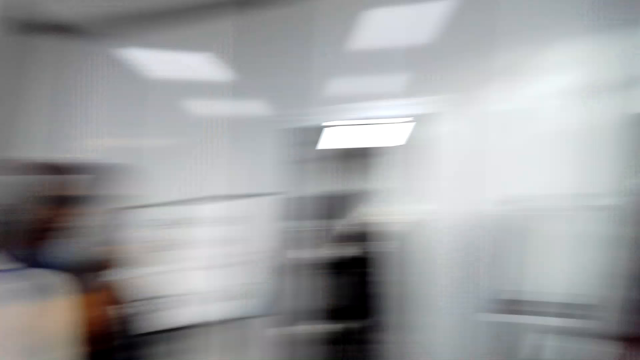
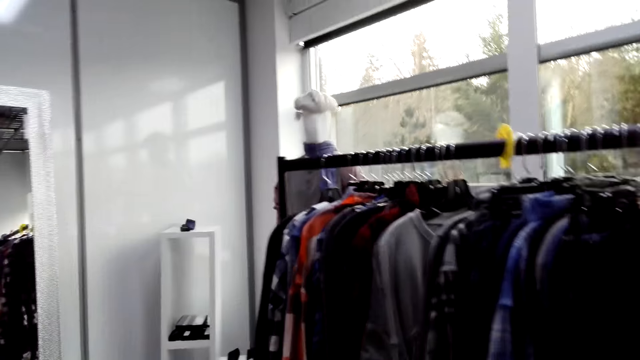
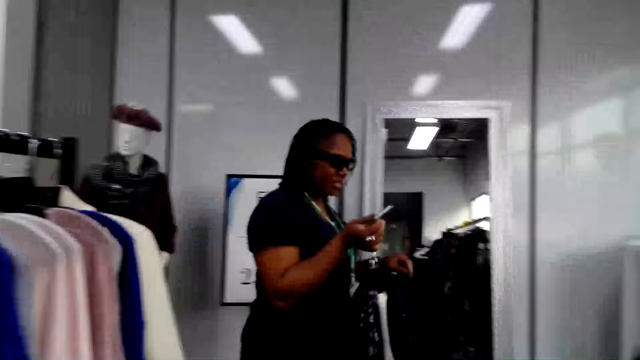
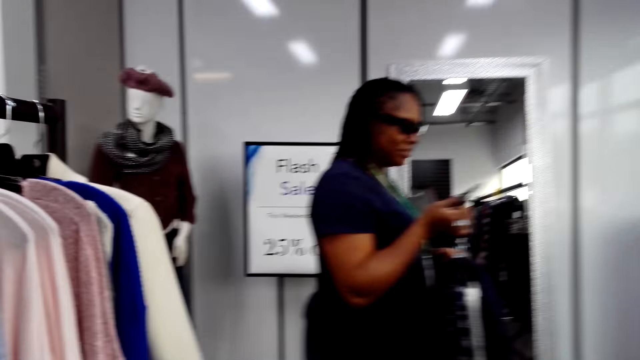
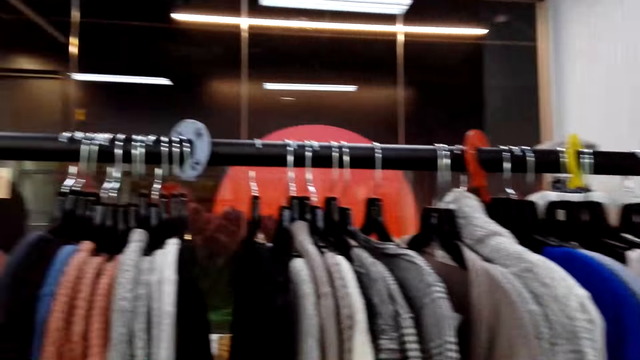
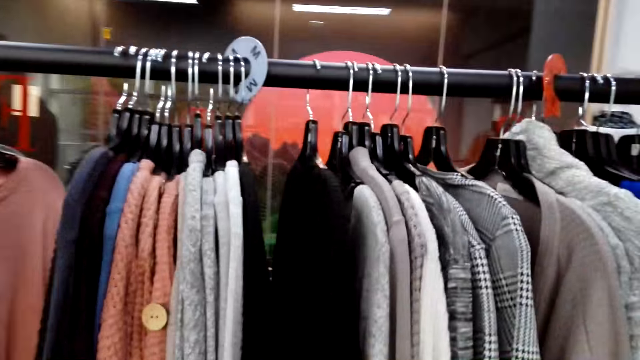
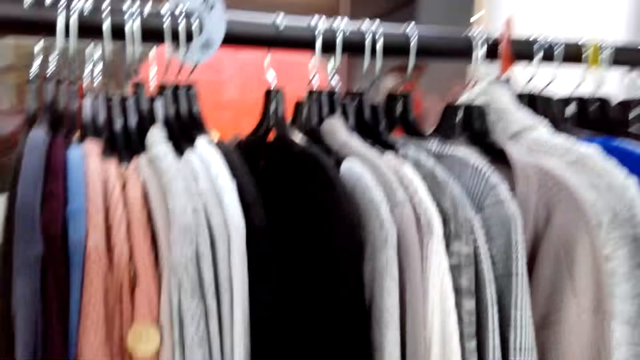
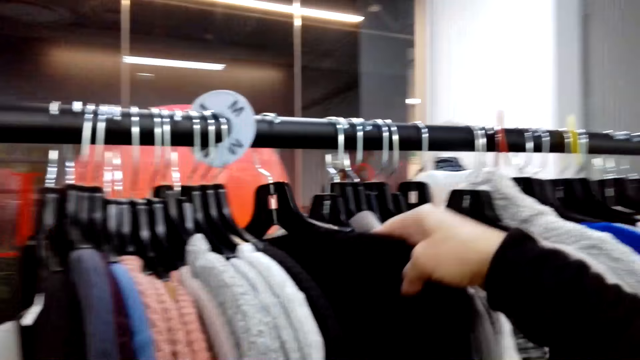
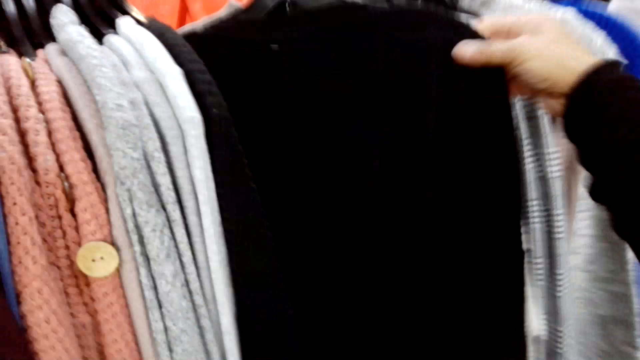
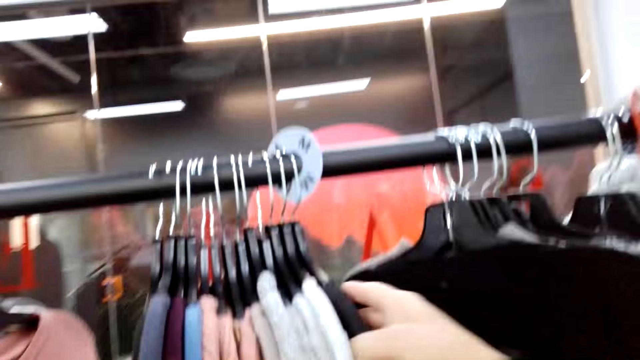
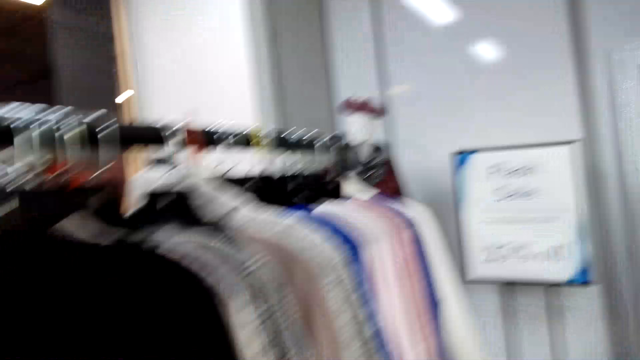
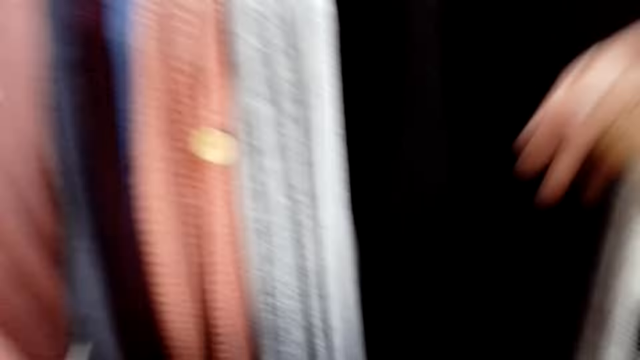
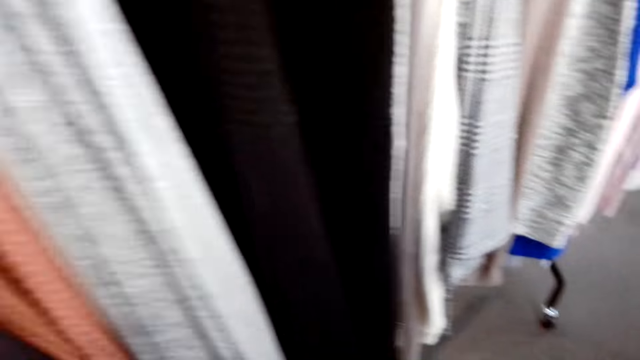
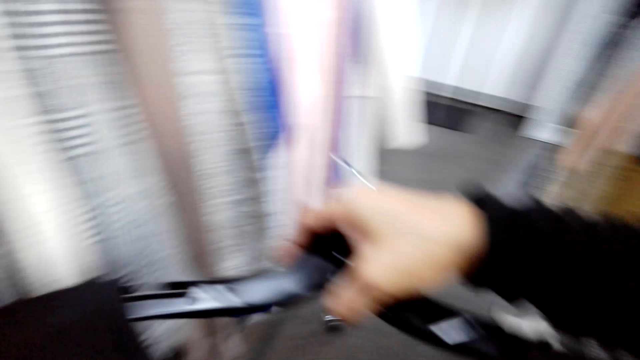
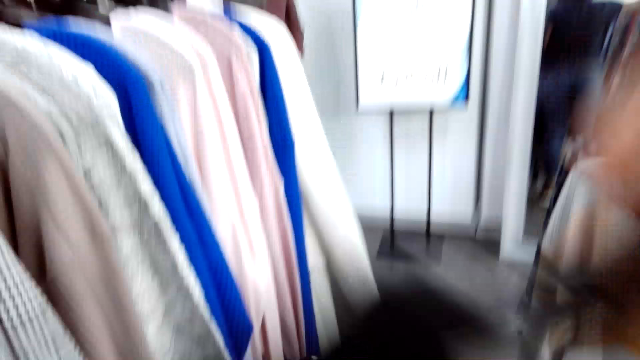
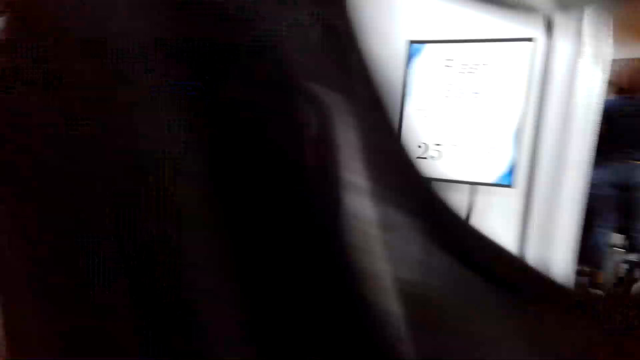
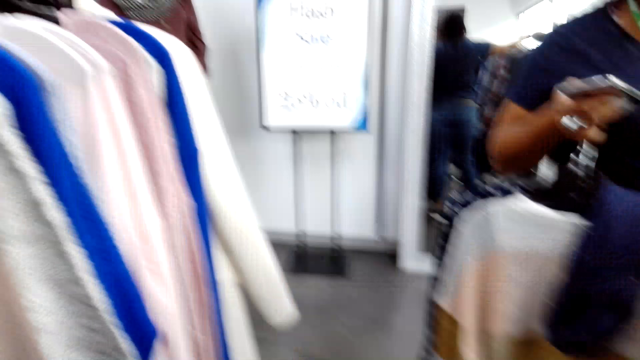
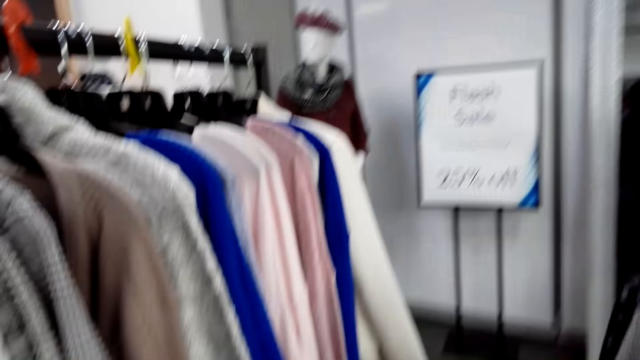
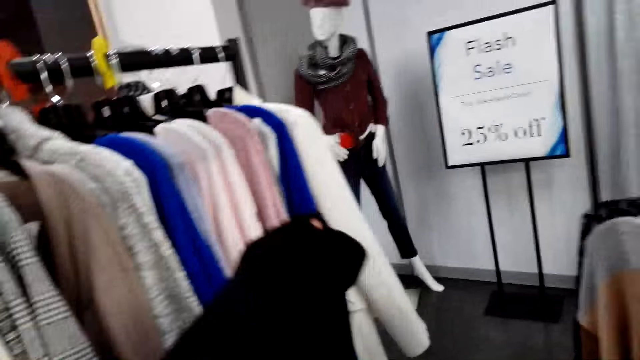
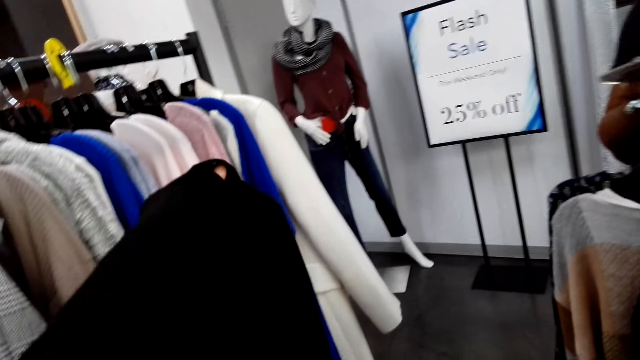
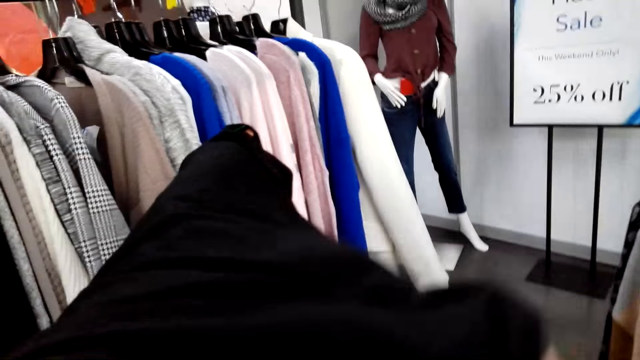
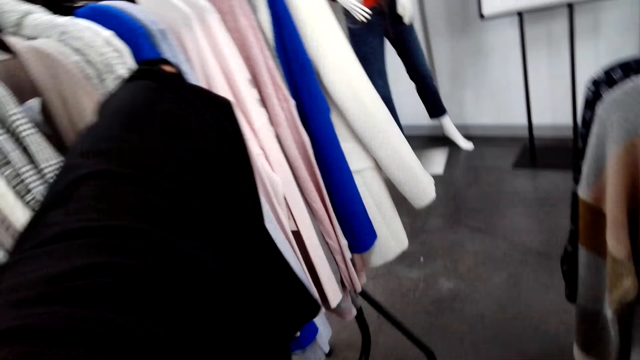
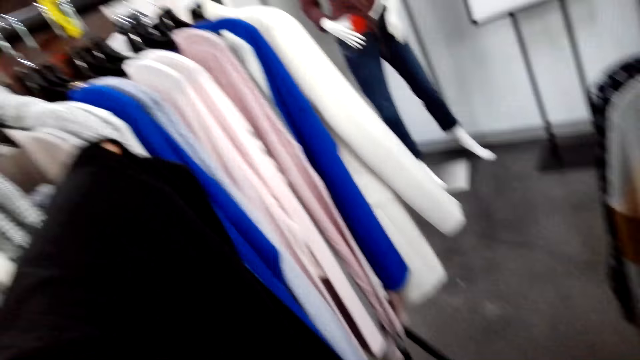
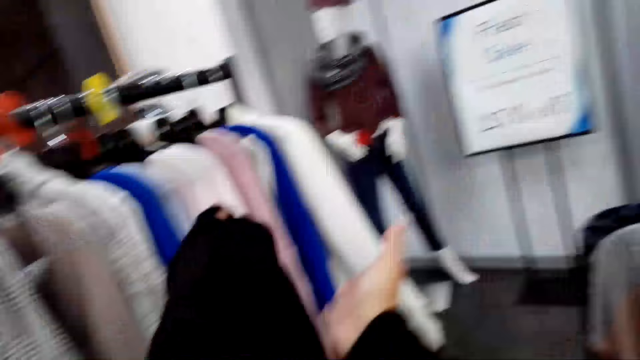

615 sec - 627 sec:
A woman holds clothes with hands. The camera wearer looks around the clothes store. They look at the clothes. They pick a cloth on a hanger stand. They put the cloth on the other hand. They look at the cloth.

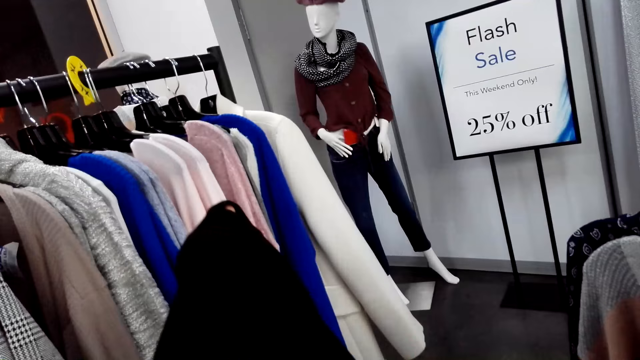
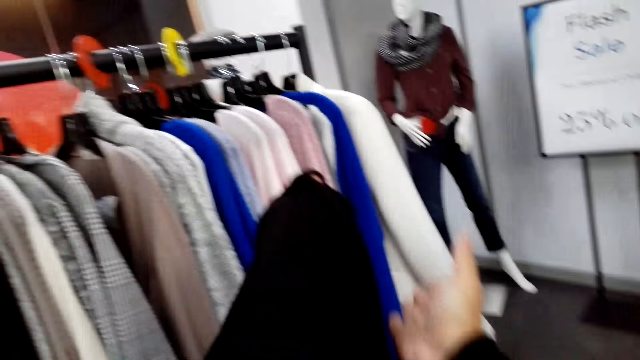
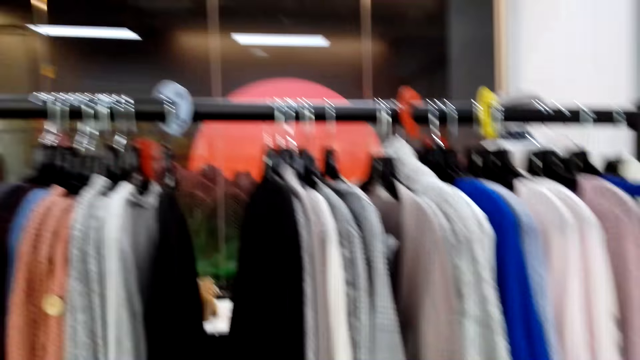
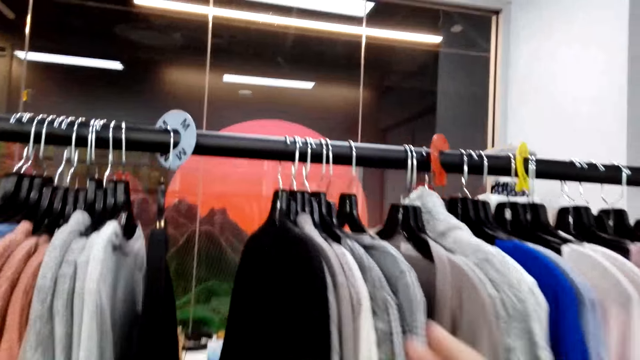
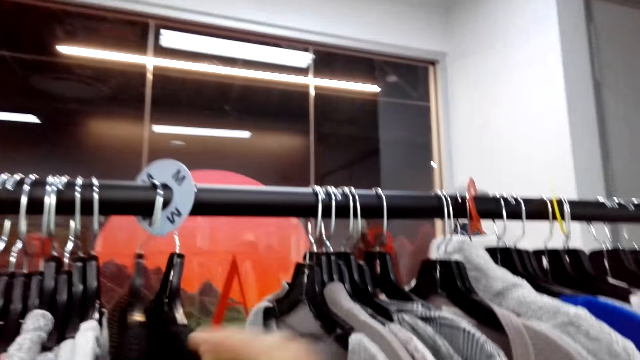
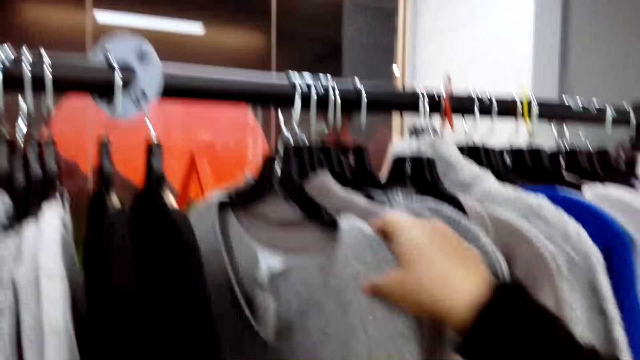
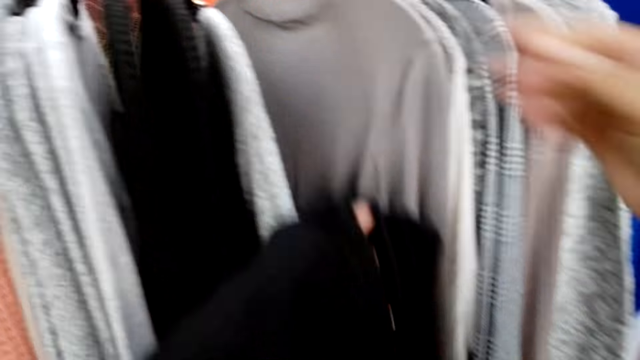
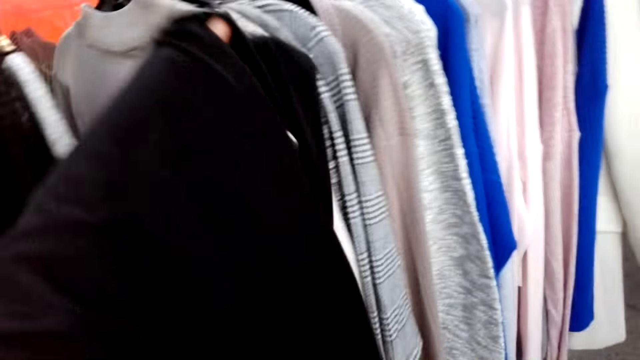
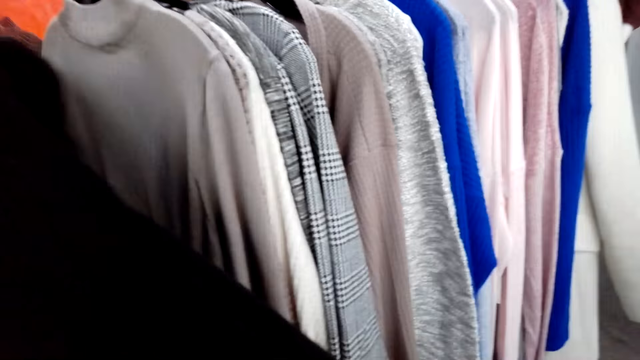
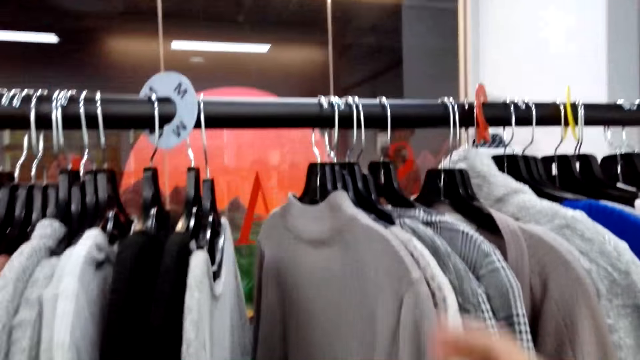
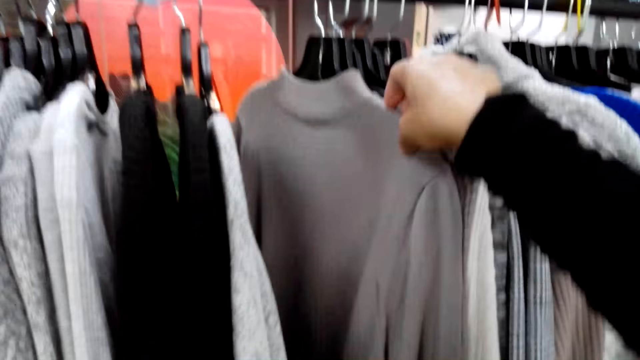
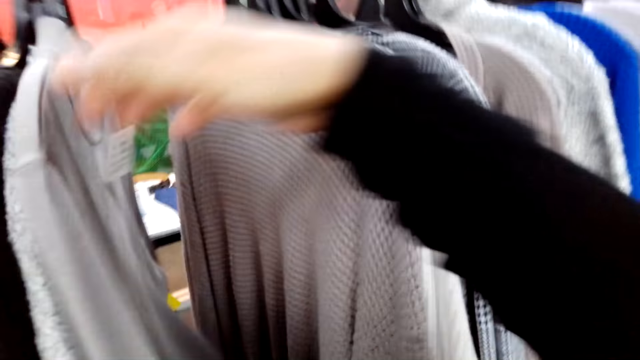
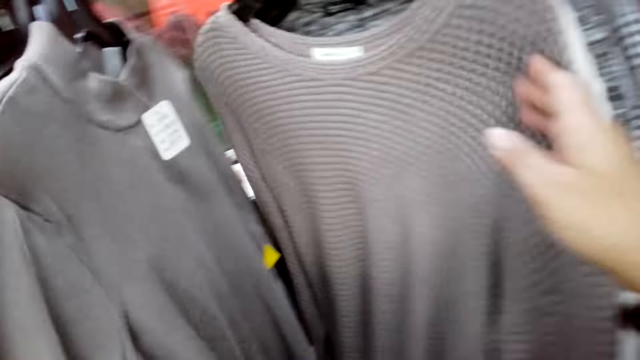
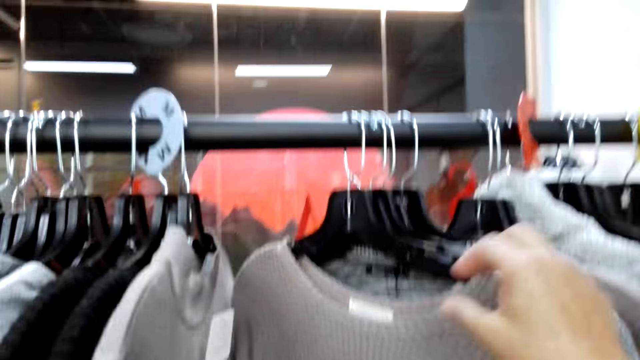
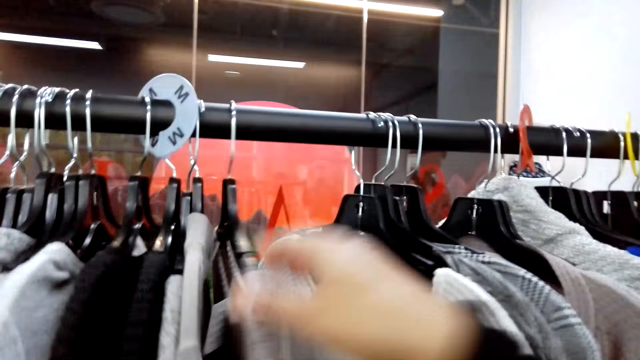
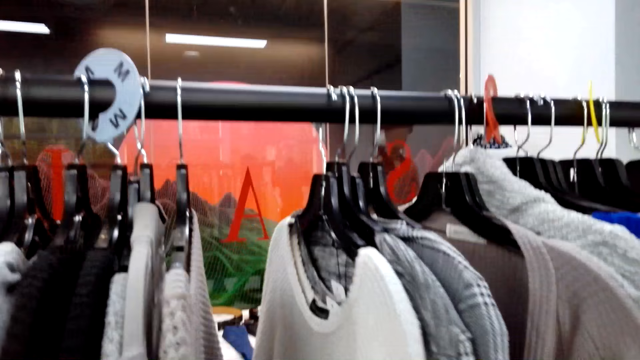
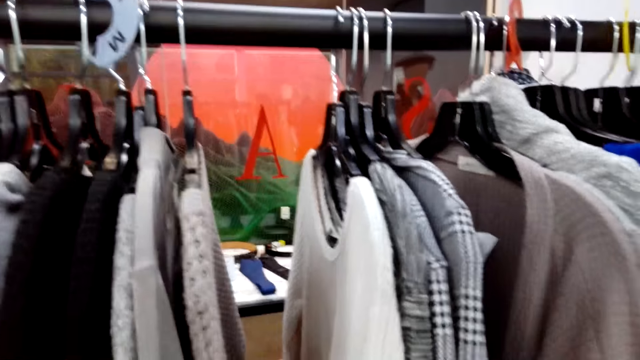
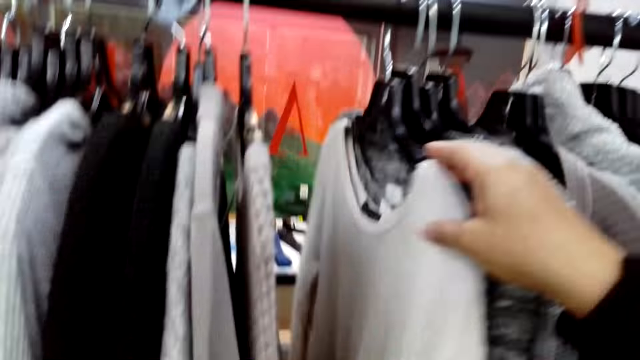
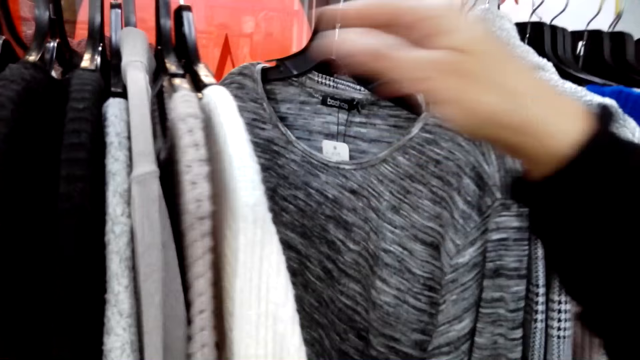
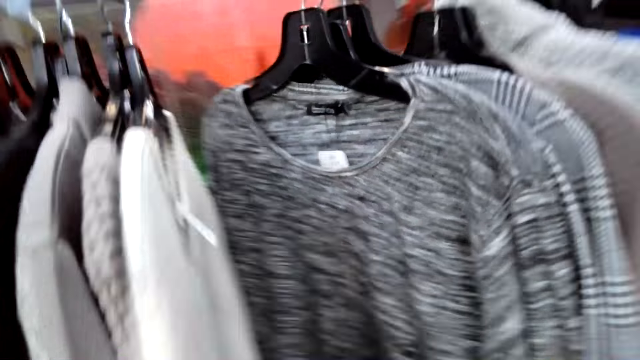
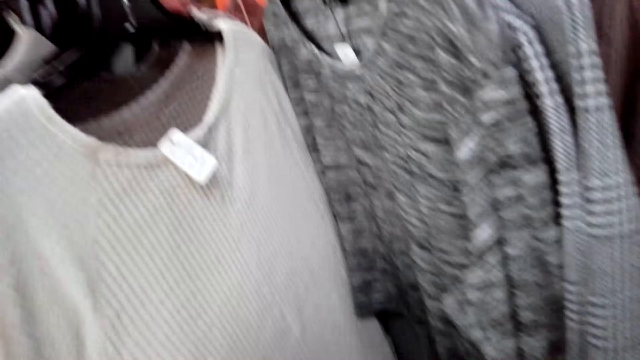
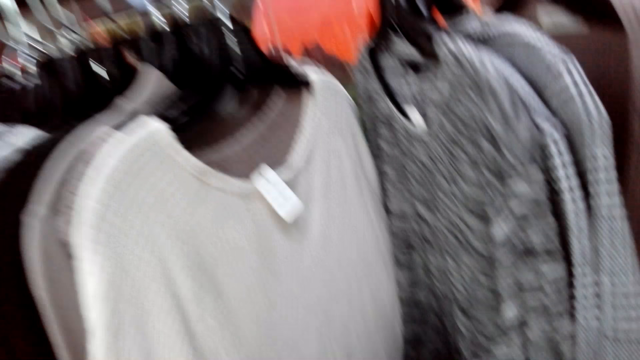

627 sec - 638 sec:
The camera wearer moves a hand. They sort clothes on a hanger stand. They look at the clothes on the line.
